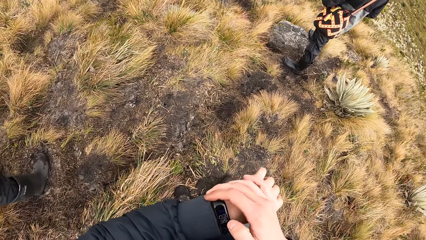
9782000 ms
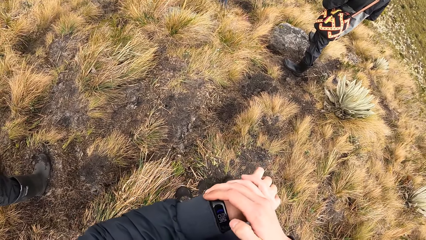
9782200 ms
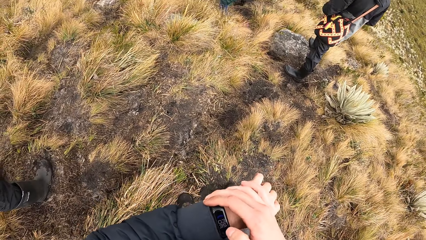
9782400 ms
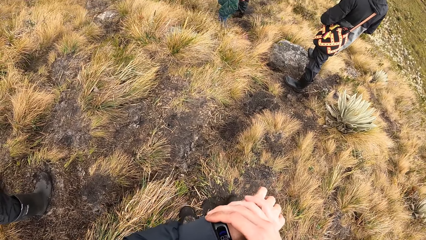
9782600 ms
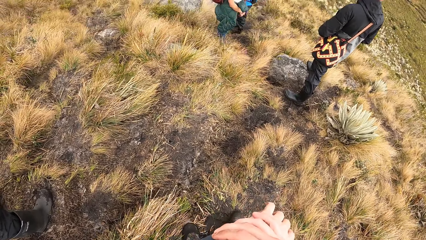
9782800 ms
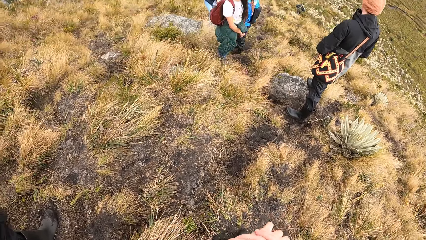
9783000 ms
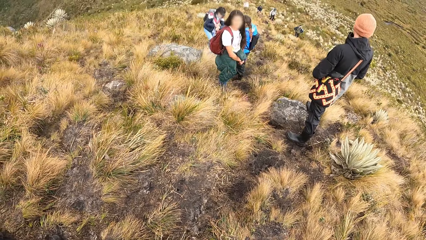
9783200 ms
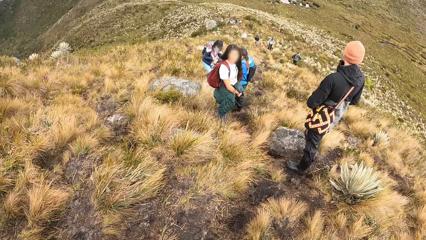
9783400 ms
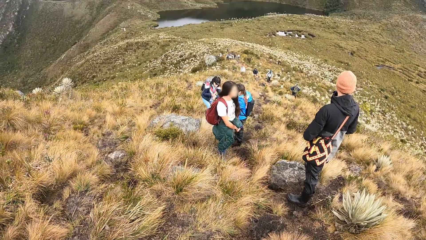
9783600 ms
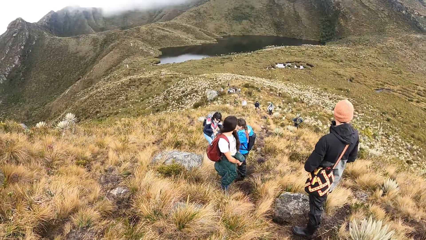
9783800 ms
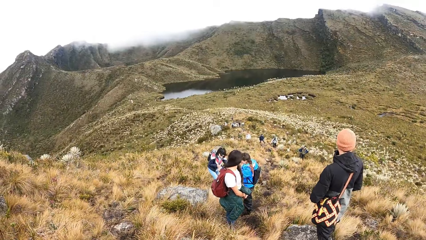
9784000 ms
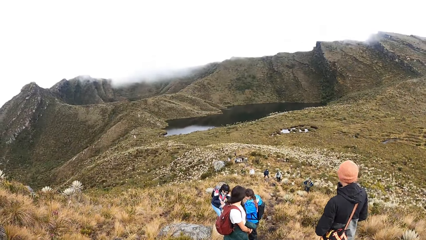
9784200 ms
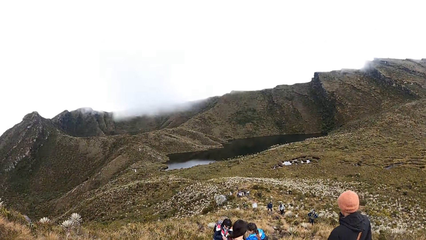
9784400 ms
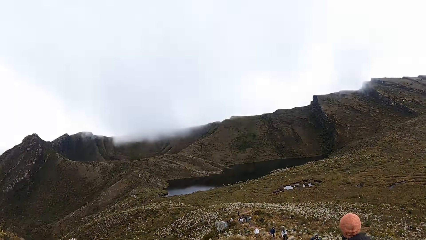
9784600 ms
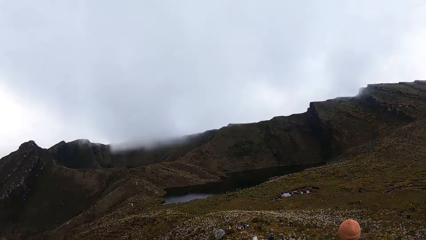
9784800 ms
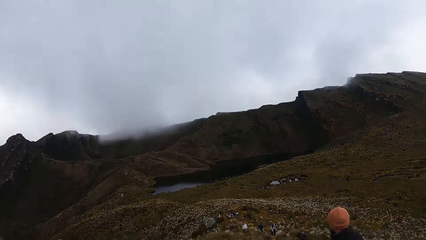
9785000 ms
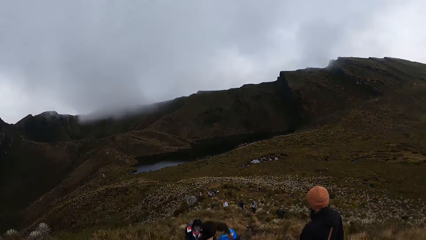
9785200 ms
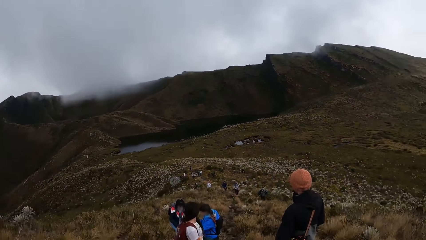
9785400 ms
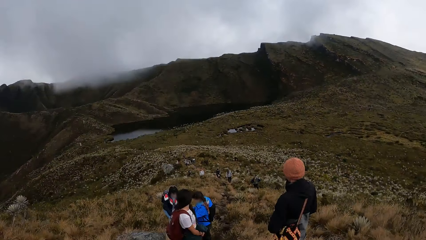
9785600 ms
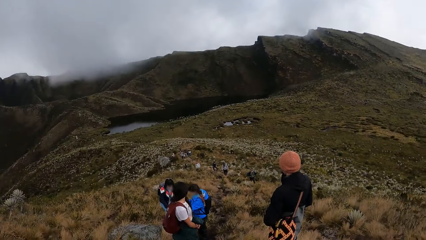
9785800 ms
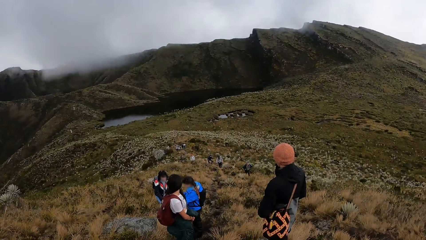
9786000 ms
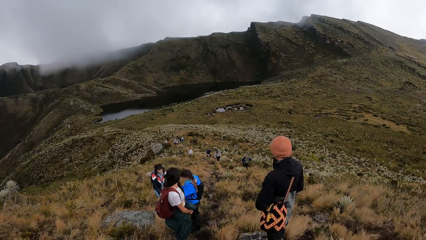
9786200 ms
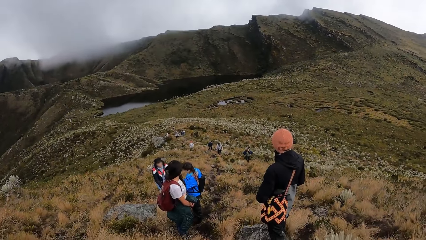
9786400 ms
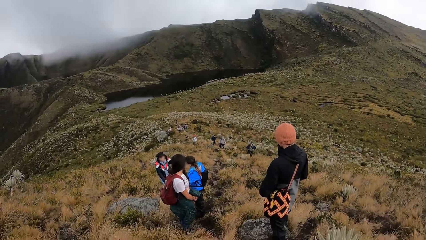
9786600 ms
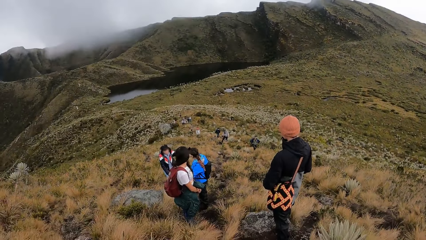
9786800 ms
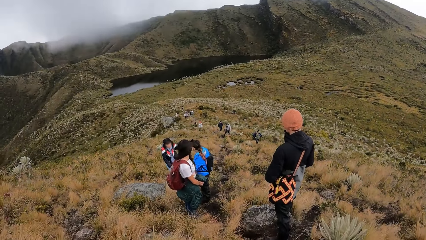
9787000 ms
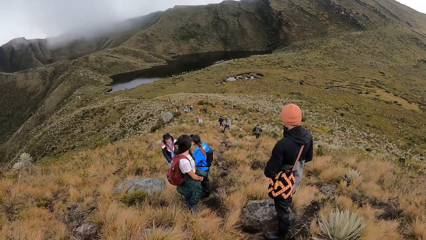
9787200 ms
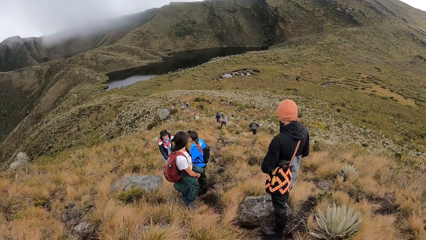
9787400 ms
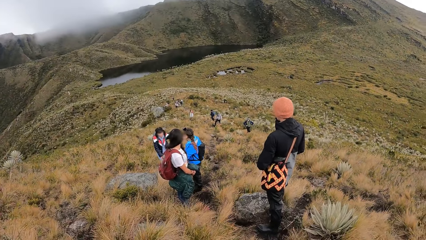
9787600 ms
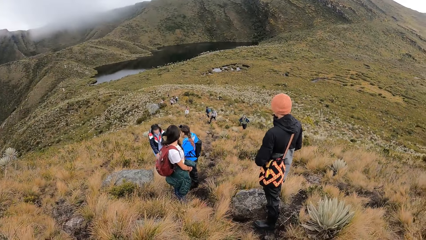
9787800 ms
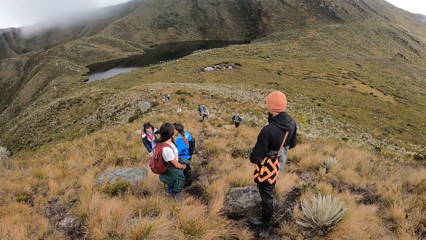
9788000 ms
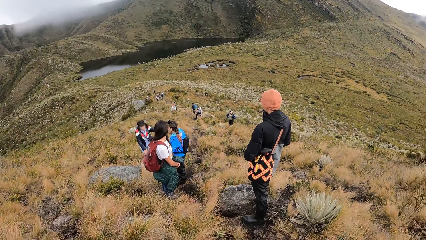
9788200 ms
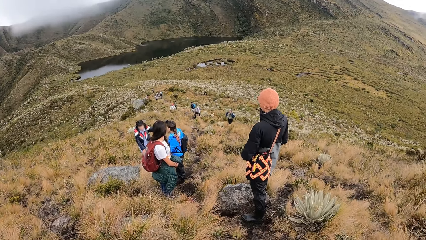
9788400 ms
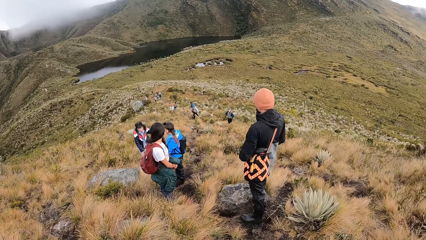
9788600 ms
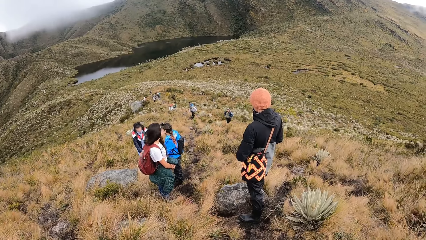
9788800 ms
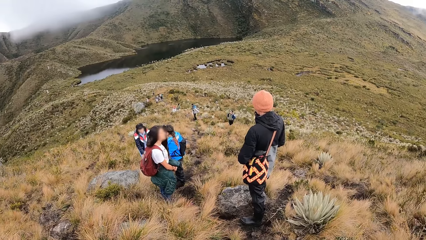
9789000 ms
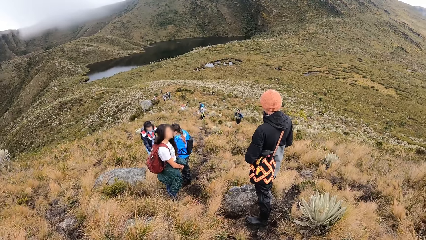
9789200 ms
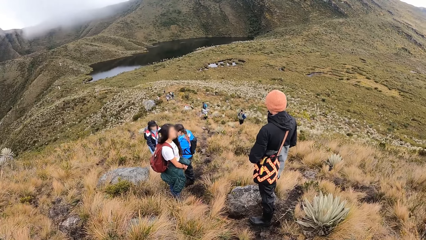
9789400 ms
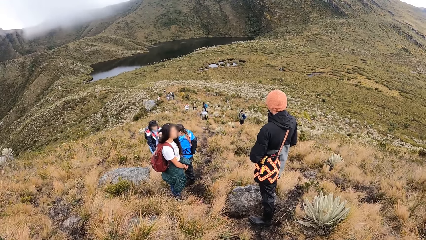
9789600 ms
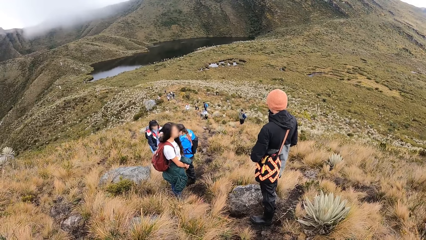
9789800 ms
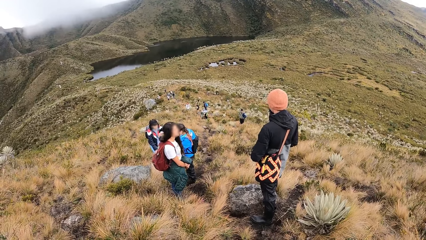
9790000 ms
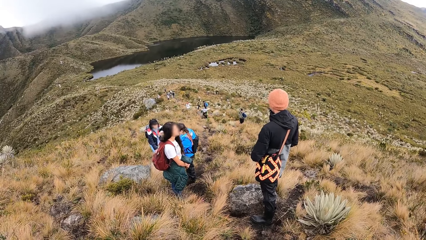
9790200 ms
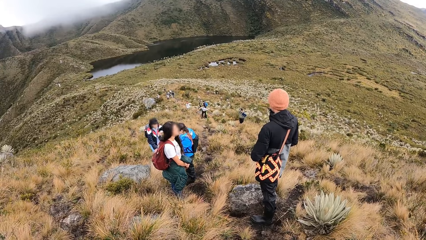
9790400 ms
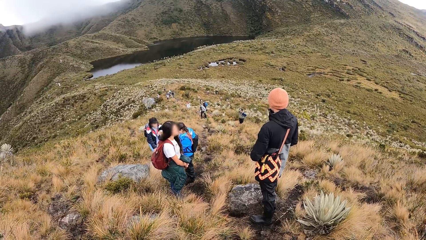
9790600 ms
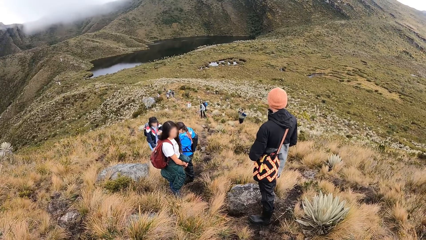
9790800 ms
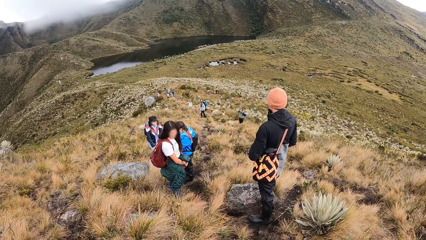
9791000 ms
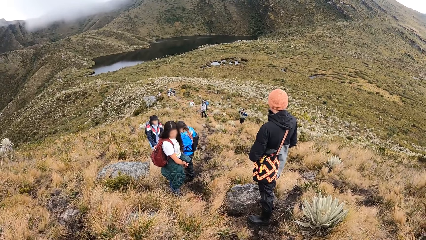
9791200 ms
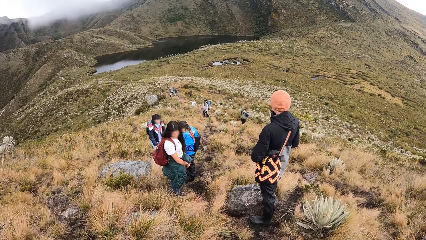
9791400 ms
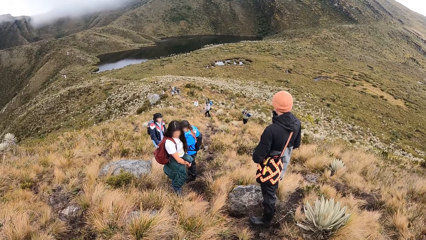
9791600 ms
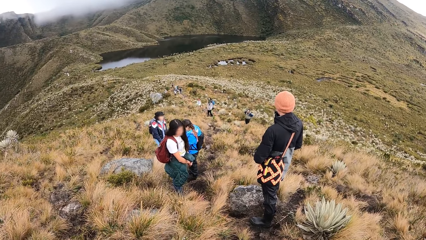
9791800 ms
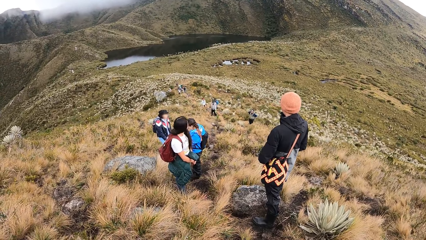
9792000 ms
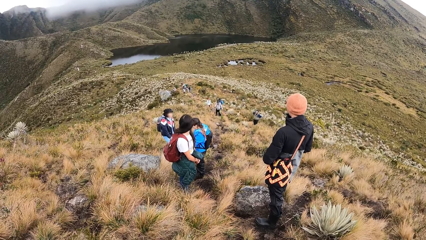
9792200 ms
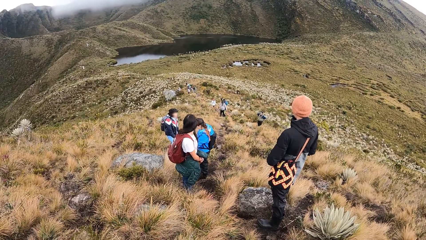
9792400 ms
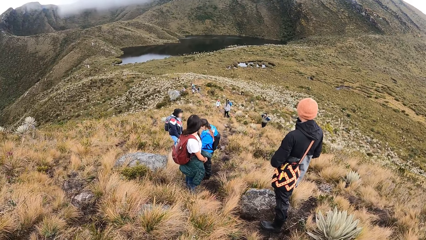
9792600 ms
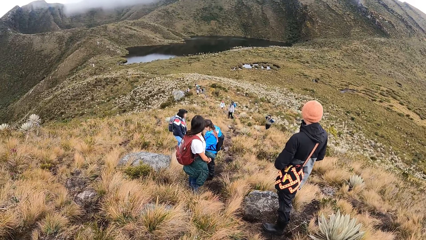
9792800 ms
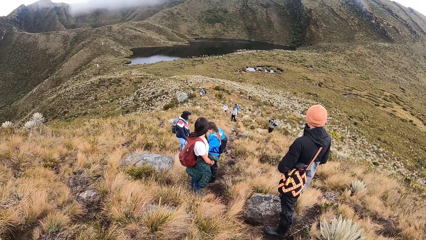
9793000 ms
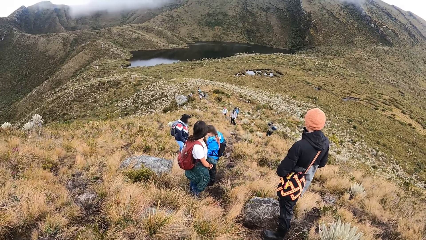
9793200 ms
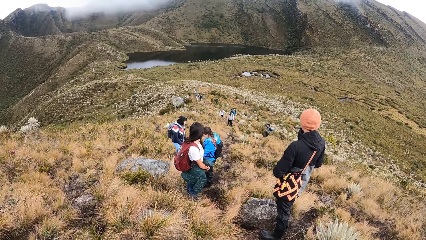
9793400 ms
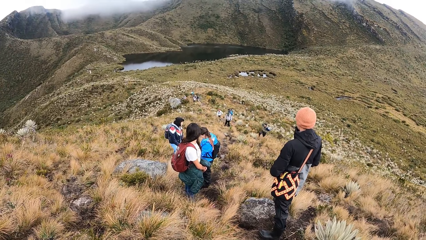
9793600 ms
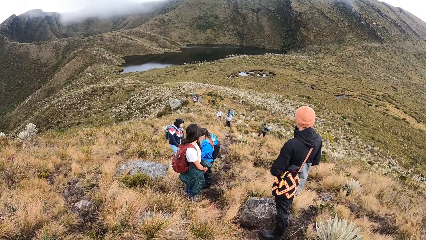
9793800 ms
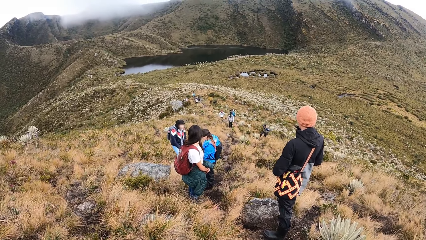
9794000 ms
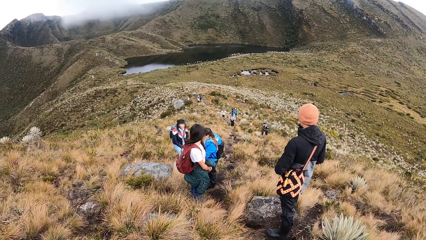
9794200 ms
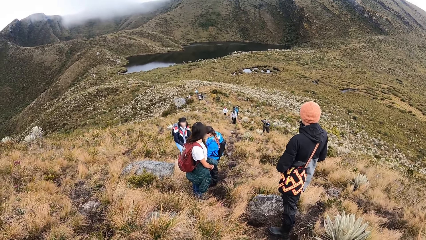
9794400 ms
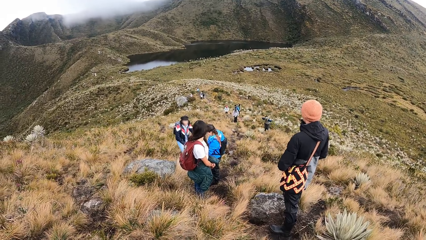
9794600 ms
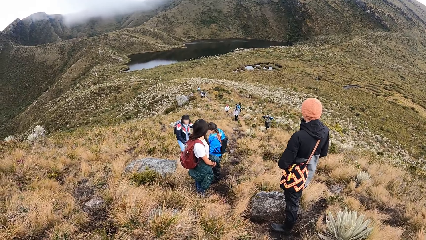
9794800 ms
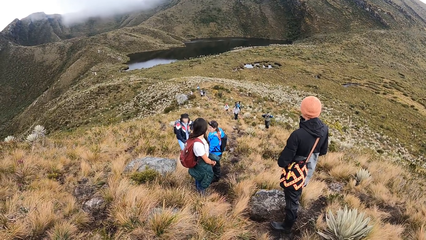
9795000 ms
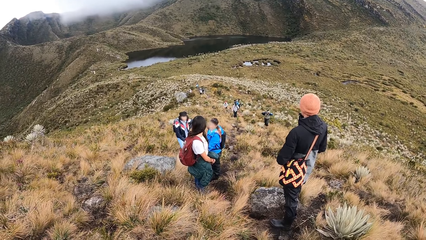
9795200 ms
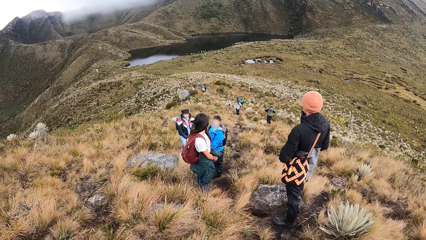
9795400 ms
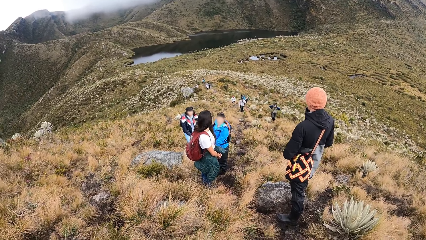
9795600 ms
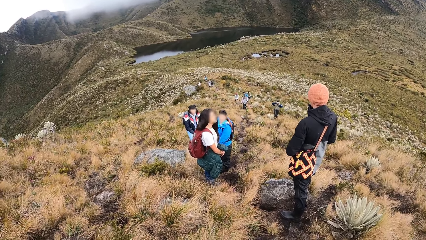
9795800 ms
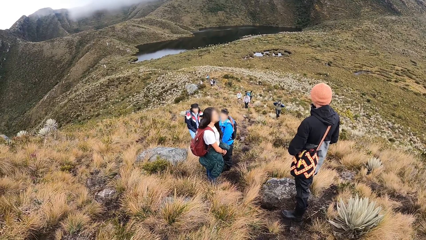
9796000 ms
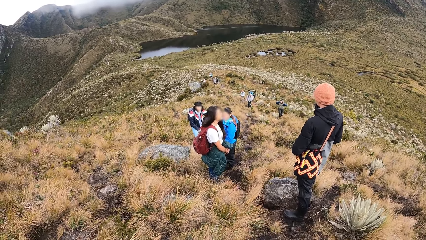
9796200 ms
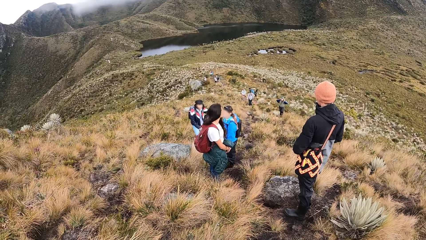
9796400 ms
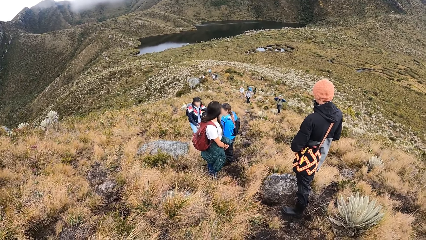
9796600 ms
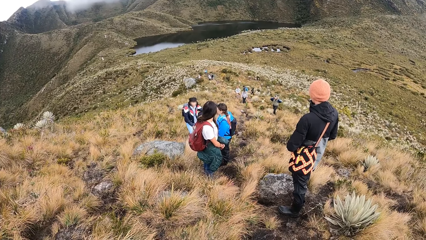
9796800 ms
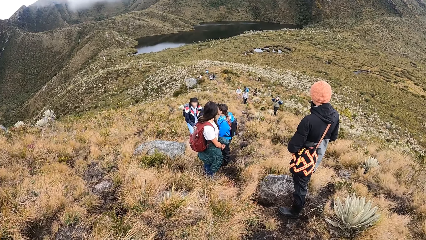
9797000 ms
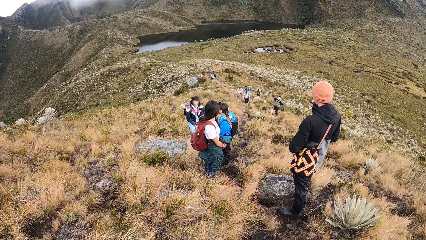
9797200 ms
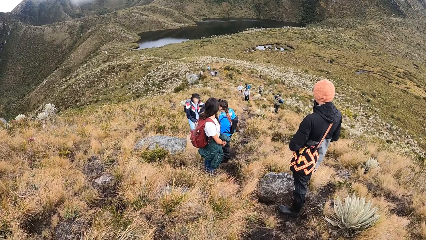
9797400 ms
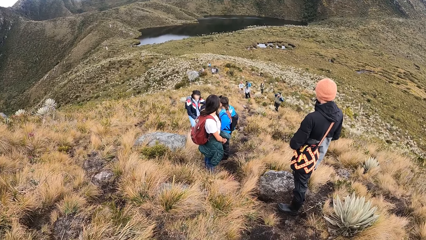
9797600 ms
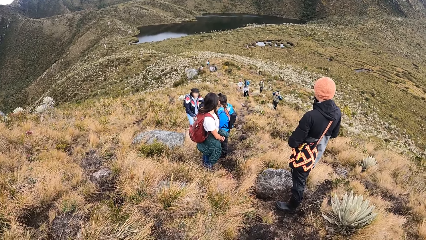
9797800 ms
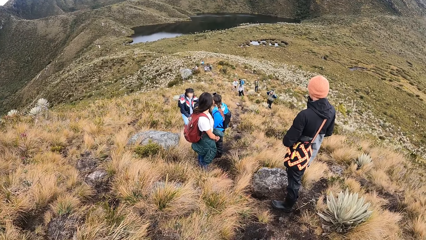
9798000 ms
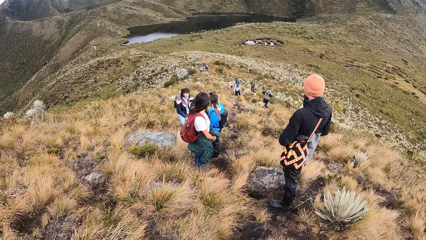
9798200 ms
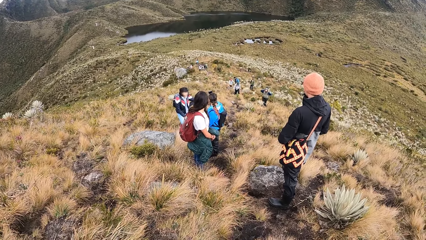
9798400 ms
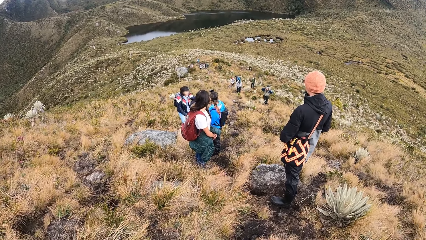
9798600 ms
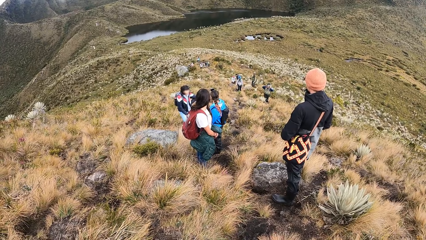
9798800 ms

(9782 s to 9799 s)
The camera wearer looks around.
